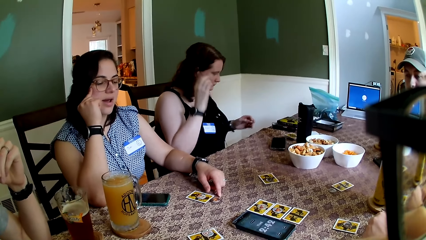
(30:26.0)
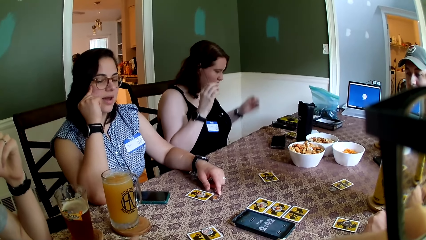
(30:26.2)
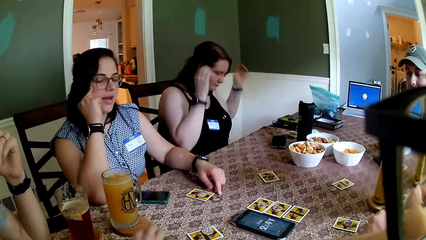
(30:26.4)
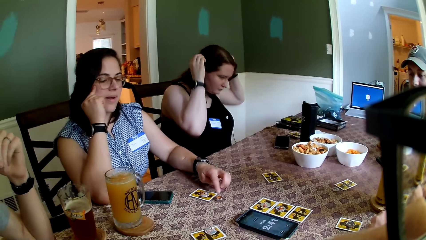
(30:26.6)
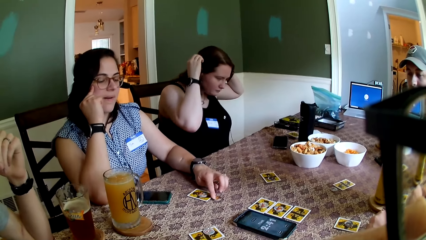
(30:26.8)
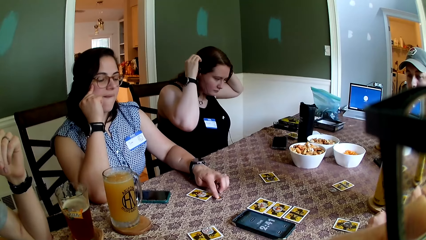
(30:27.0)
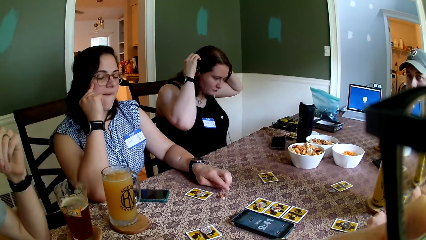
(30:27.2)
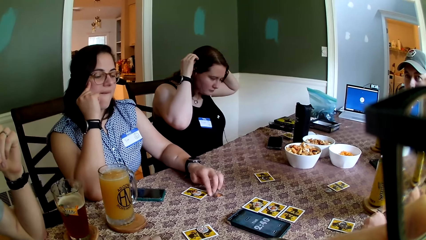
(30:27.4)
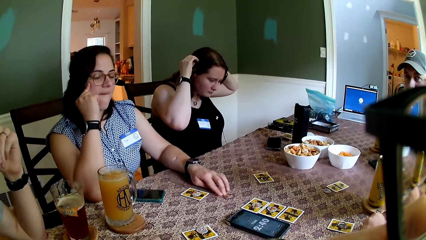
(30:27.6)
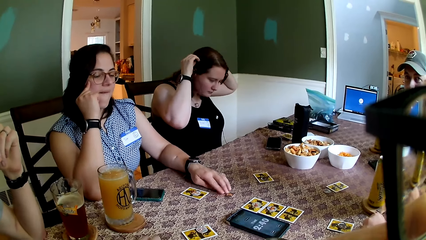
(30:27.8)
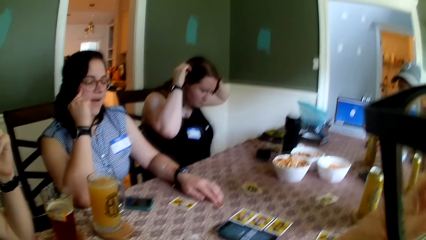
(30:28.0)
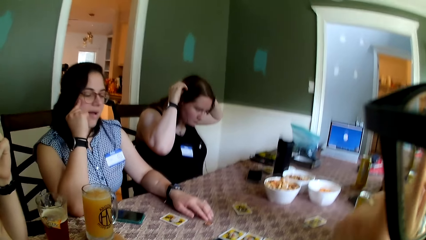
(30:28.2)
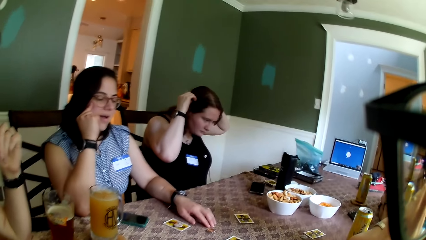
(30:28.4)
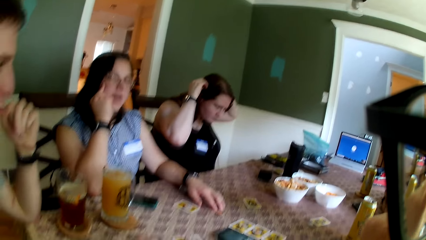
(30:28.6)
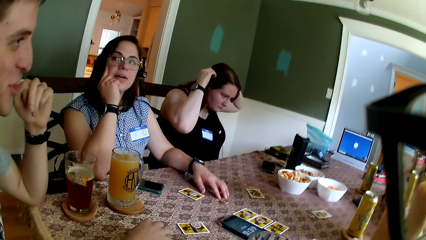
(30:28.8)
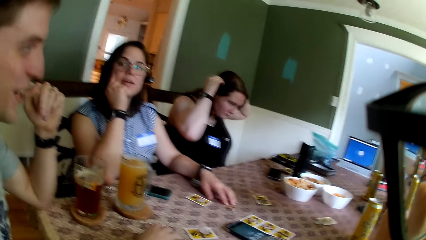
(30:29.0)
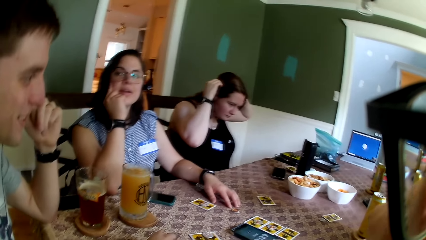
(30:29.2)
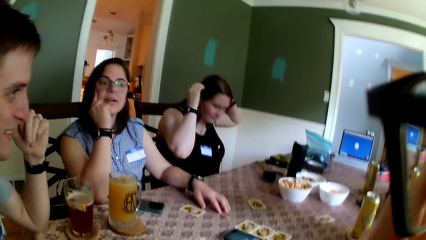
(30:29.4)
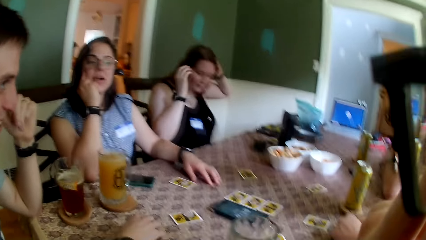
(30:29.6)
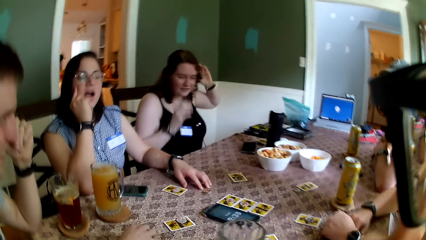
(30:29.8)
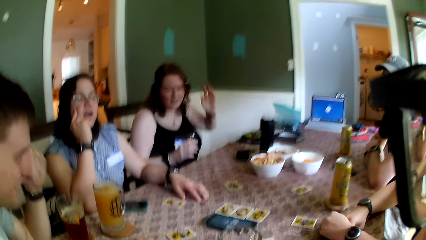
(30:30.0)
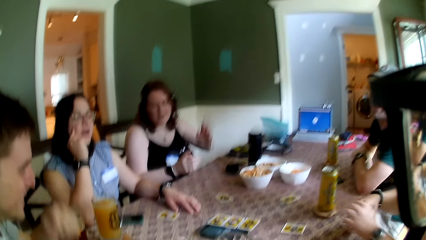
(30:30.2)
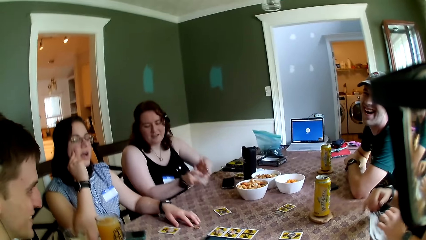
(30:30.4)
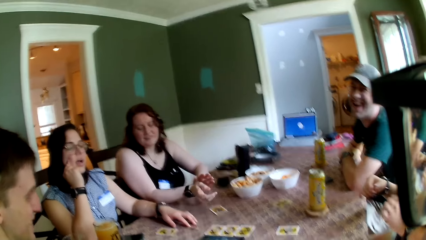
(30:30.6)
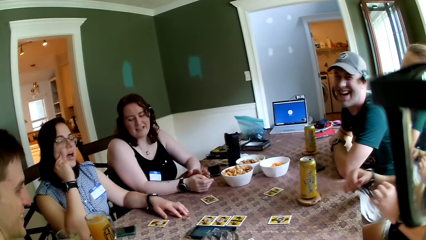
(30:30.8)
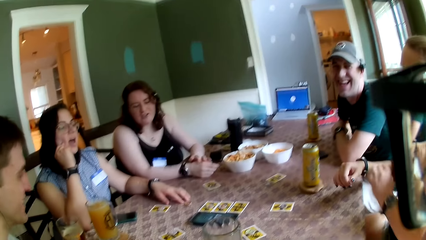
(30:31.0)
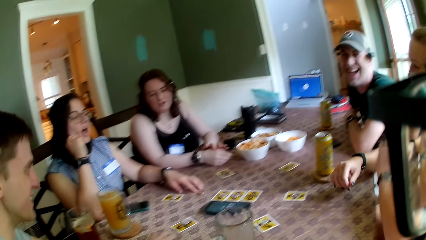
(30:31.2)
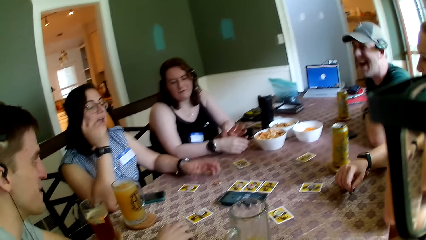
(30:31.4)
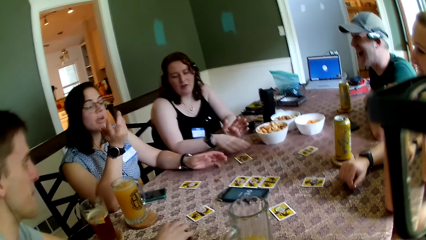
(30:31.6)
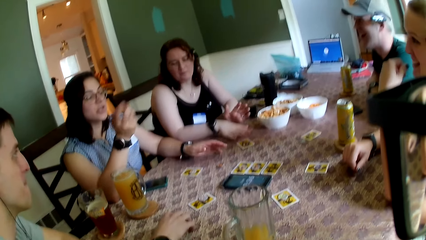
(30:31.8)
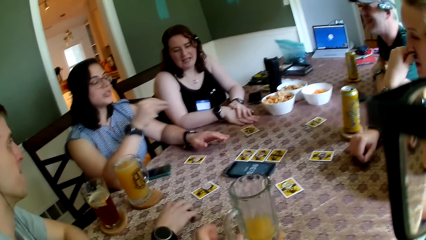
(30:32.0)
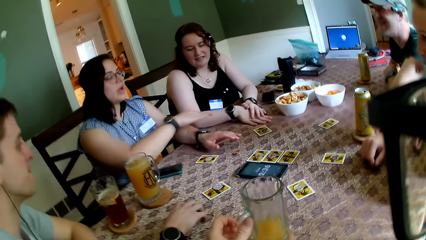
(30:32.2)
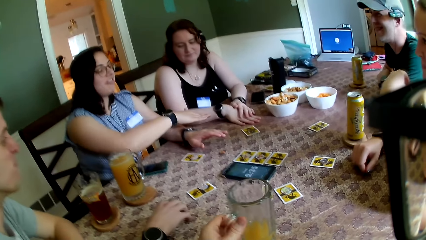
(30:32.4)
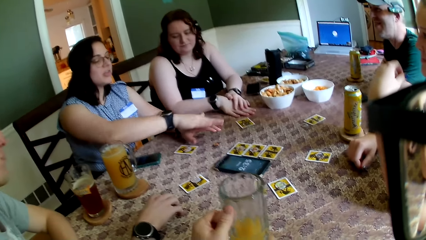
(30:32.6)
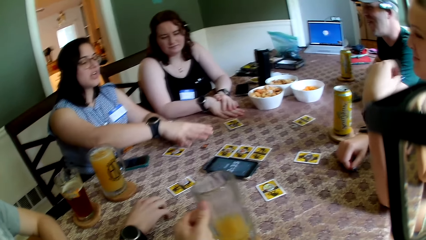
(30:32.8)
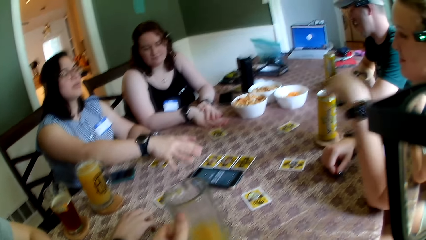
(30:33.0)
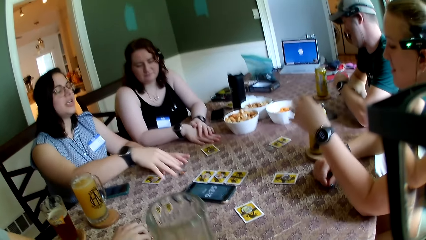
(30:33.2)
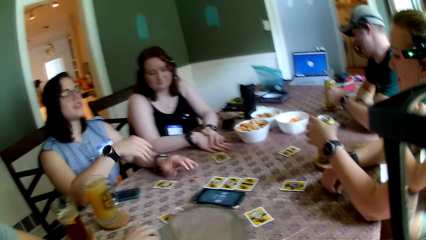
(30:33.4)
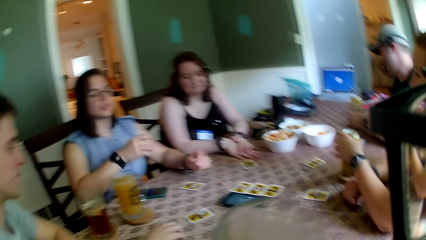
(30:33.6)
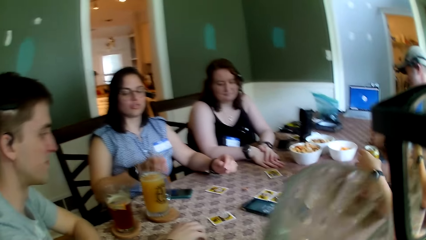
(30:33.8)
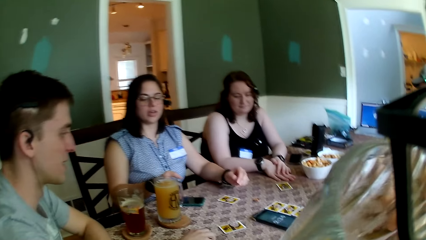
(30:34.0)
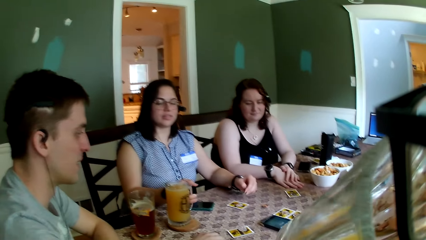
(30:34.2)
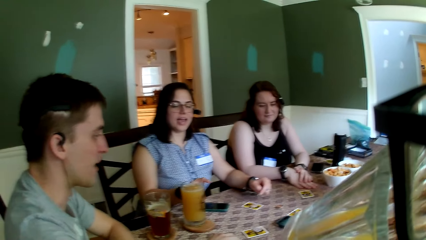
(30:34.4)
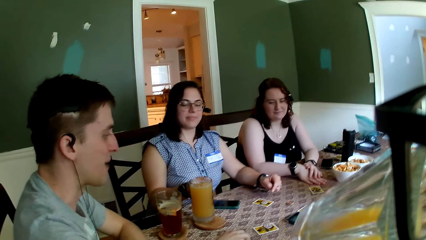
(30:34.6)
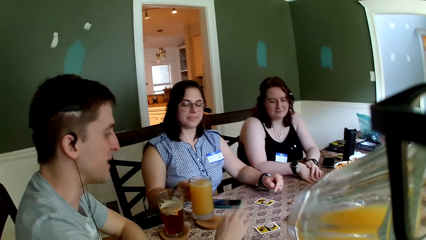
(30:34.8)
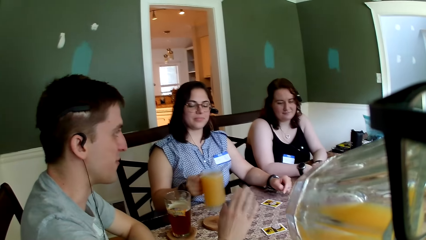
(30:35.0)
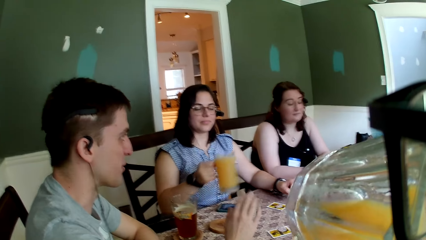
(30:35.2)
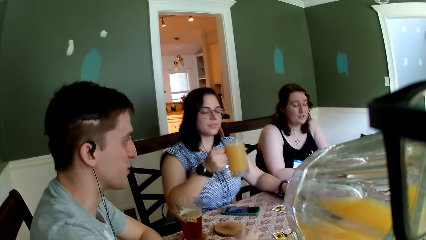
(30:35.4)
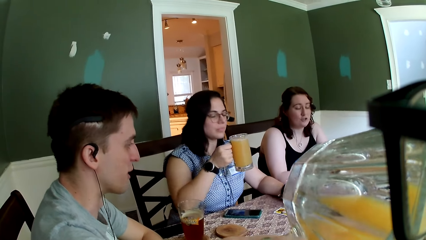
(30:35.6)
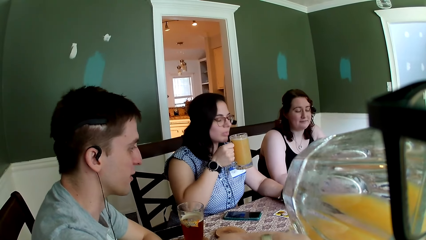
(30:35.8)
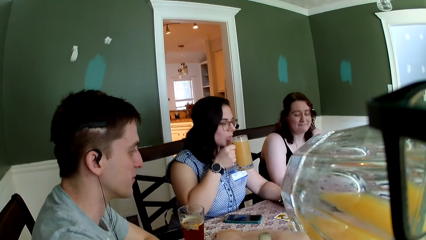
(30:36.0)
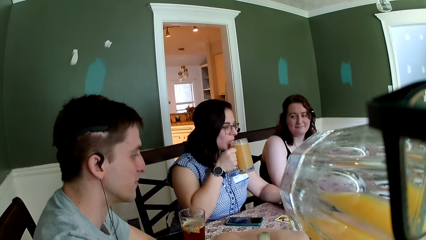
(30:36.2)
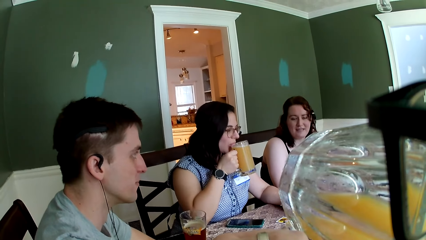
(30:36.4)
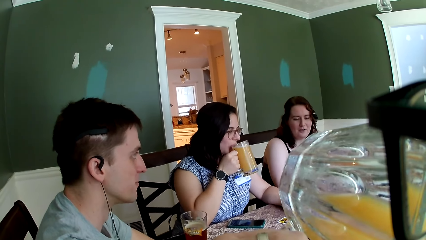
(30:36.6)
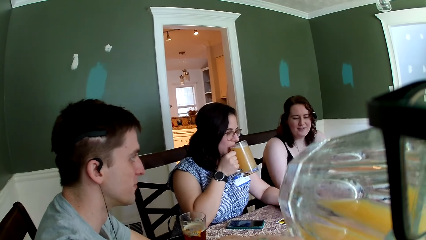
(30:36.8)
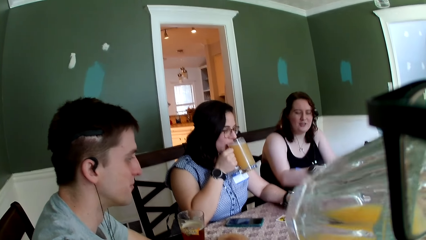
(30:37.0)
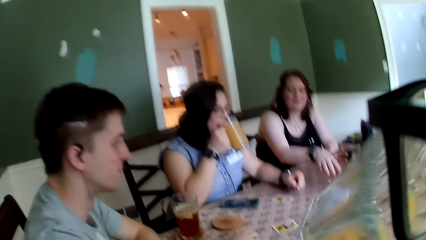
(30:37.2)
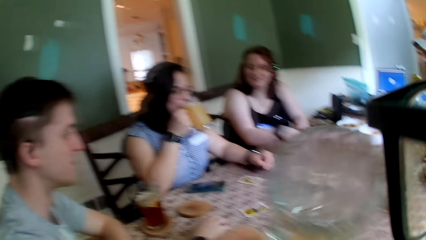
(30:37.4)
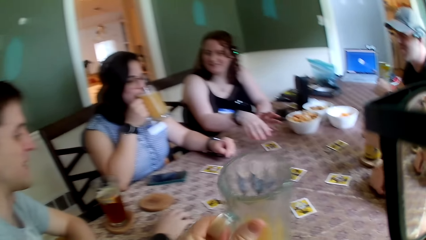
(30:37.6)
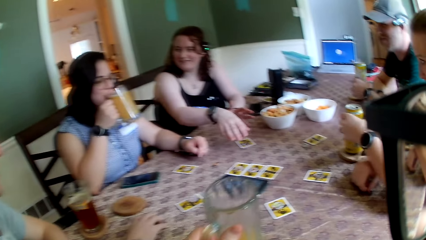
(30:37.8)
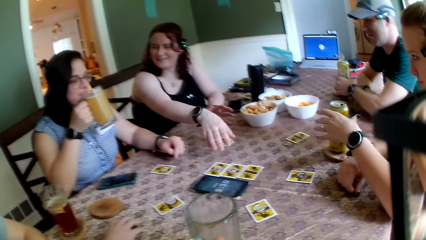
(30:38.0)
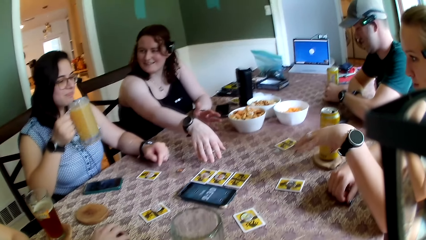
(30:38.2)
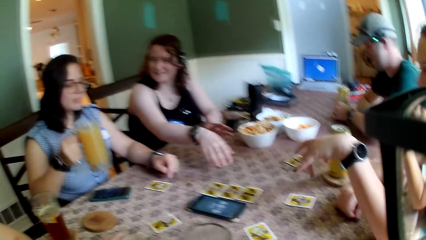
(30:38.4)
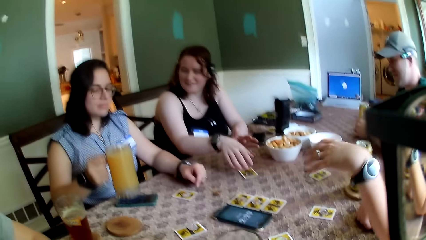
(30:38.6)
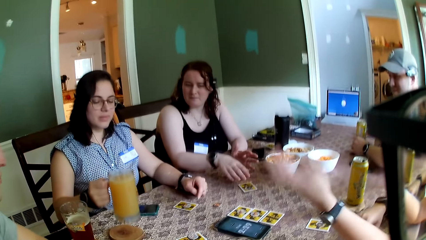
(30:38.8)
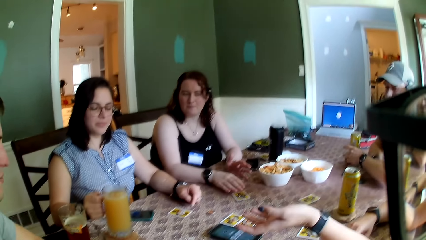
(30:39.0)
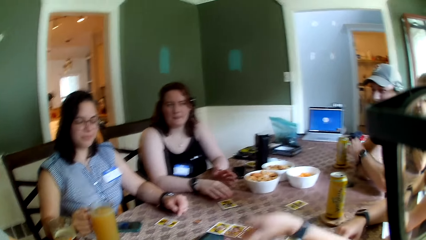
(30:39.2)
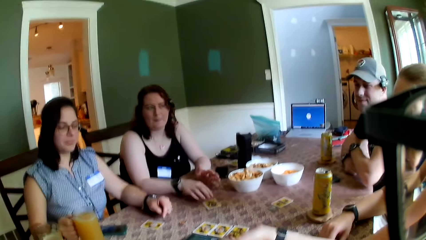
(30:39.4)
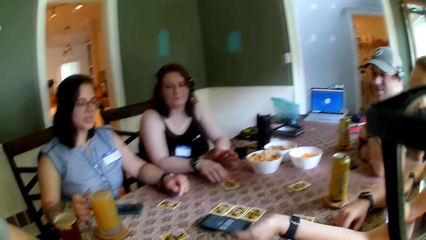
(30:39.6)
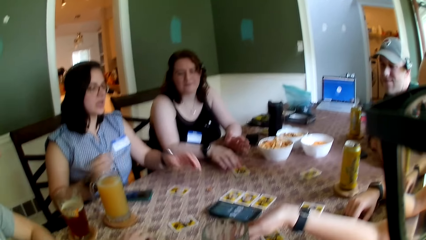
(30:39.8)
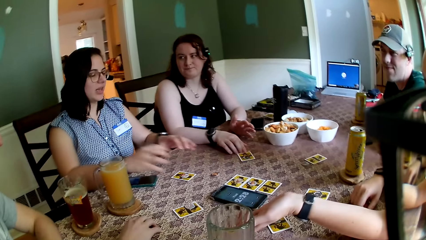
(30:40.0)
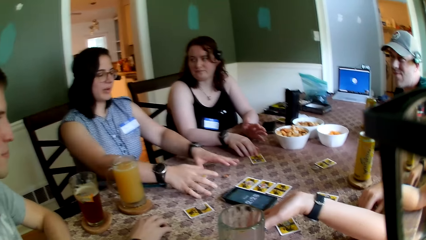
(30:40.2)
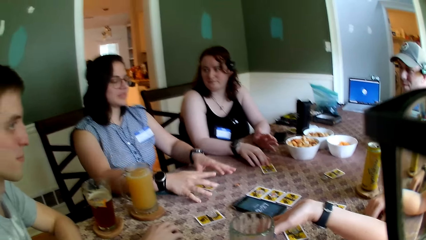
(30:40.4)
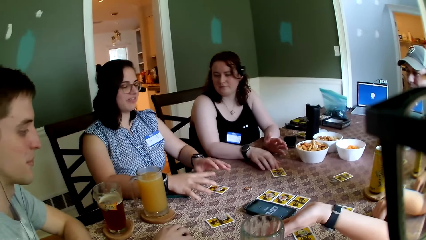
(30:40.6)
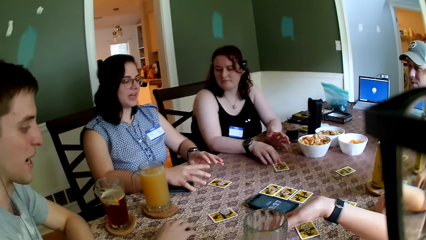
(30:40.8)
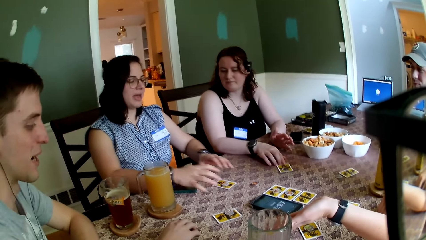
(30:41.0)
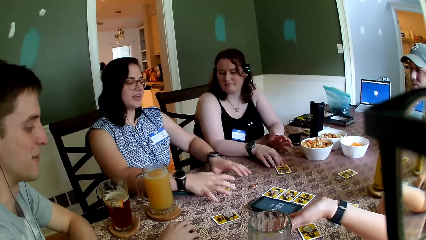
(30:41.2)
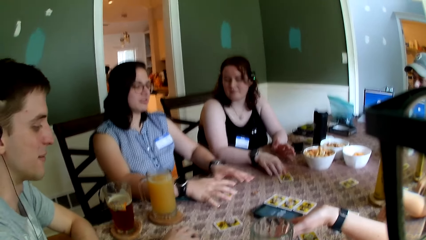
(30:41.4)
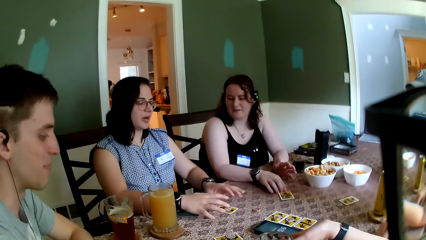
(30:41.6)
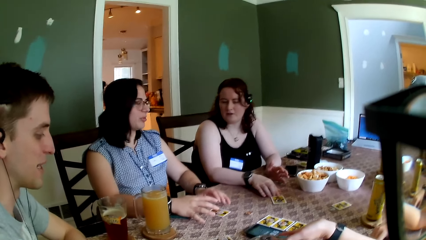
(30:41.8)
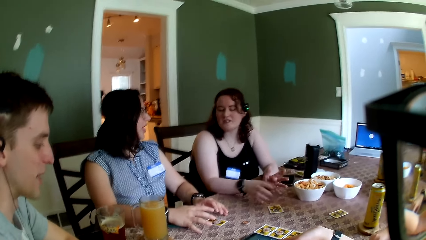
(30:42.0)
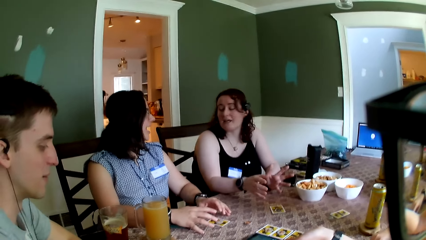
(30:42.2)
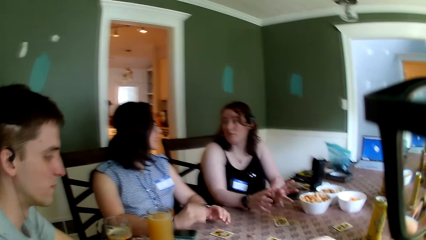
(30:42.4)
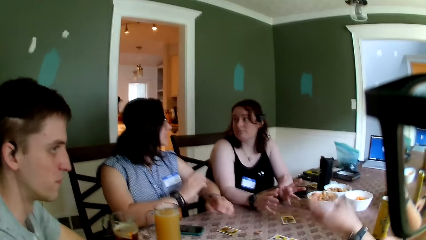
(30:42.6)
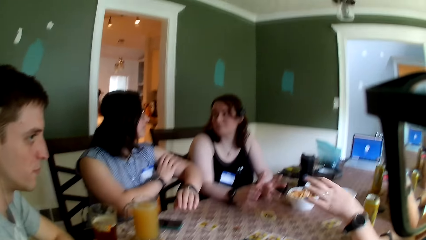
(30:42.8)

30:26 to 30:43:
A woman adjusts the camera on her head with both hands. Another woman plays with a token on the table with her left hand. The camera wearer carries his glass of juice from the table with his left hand. He drinks from the glass of juice in his left hand. The other woman carries her glass of juice from its coaster on the table with her right hand. The other woman drinks from the glass of juice in her right hand. The camera wearer places the glass of juice in his left hand on the table. A man places his can of juice on its coaster on the table with his right hand. The other woman places the glass of juice in her right hand on its coaster on the table.
